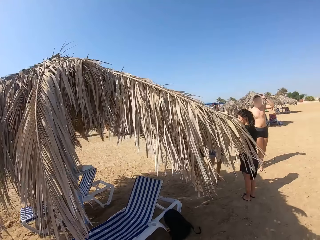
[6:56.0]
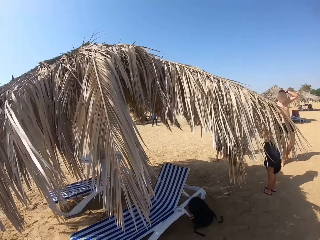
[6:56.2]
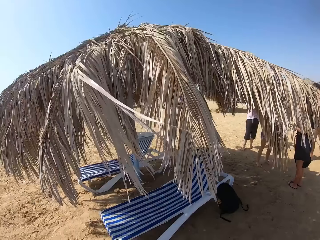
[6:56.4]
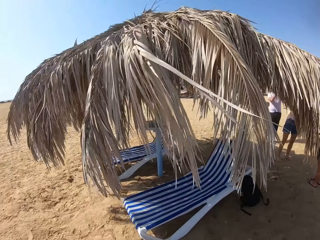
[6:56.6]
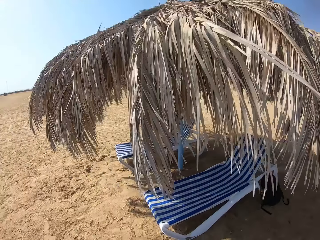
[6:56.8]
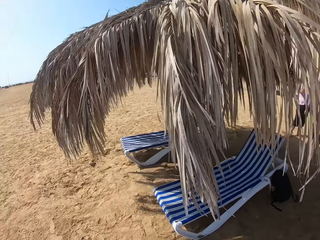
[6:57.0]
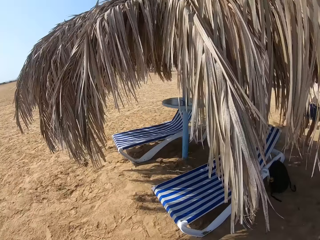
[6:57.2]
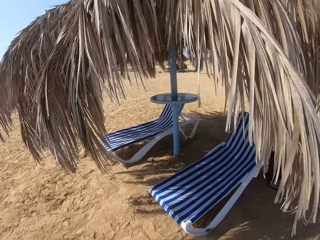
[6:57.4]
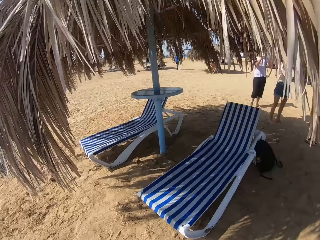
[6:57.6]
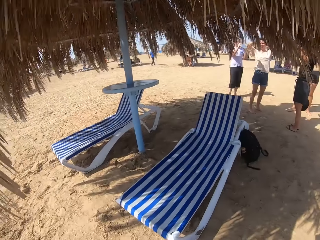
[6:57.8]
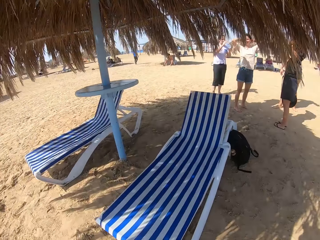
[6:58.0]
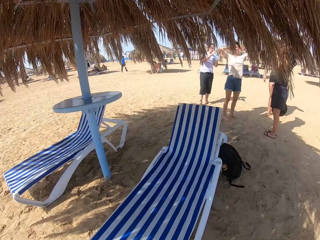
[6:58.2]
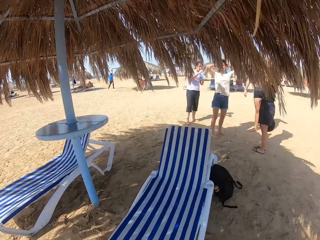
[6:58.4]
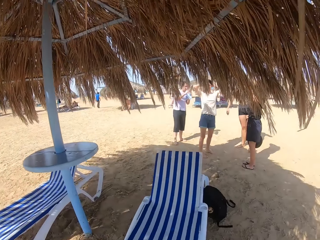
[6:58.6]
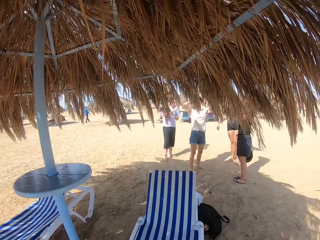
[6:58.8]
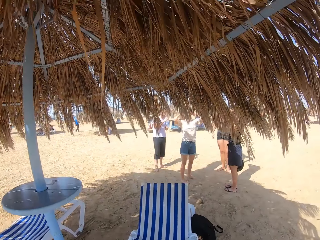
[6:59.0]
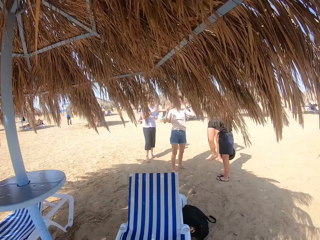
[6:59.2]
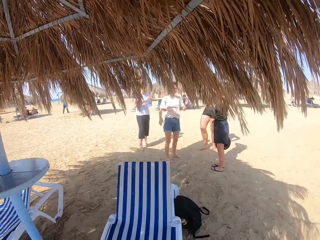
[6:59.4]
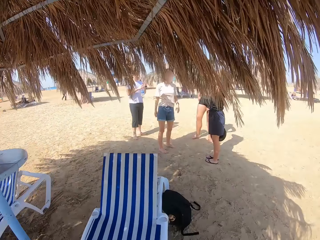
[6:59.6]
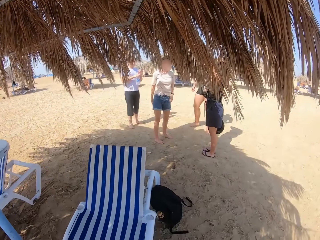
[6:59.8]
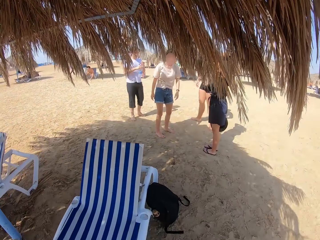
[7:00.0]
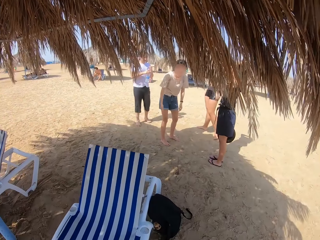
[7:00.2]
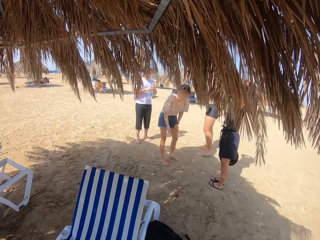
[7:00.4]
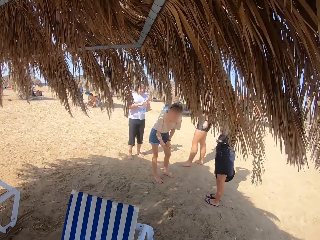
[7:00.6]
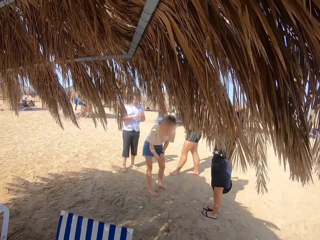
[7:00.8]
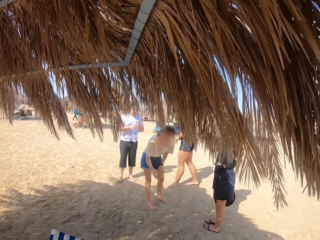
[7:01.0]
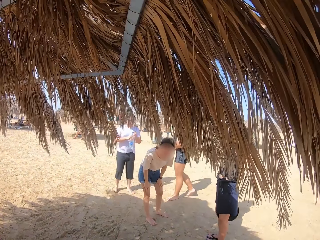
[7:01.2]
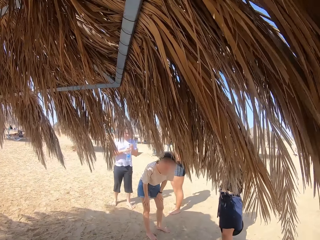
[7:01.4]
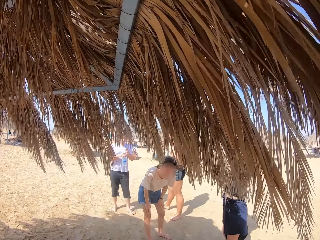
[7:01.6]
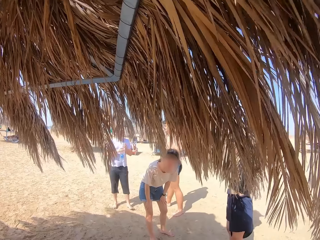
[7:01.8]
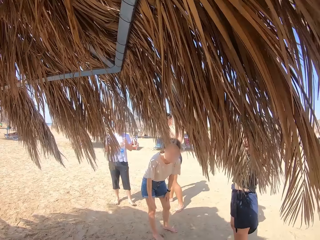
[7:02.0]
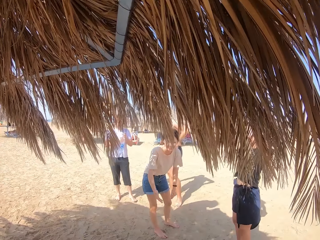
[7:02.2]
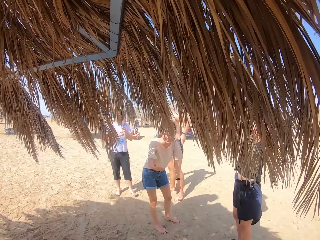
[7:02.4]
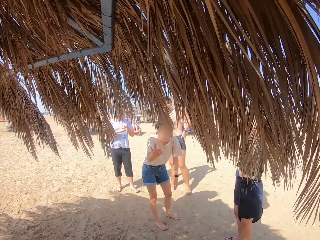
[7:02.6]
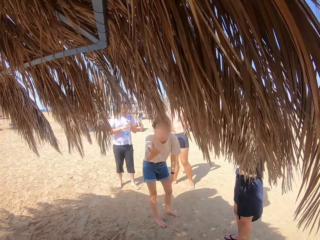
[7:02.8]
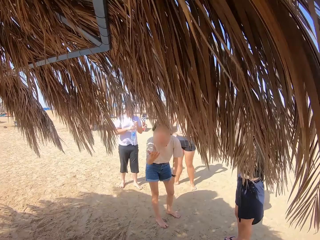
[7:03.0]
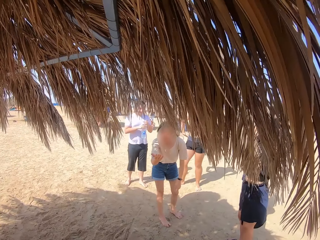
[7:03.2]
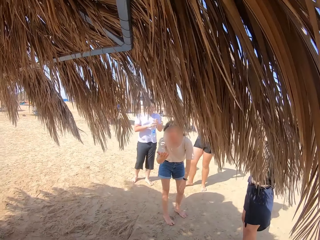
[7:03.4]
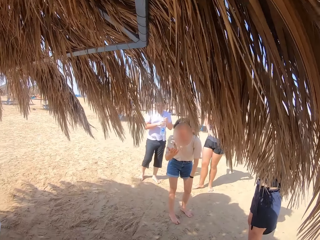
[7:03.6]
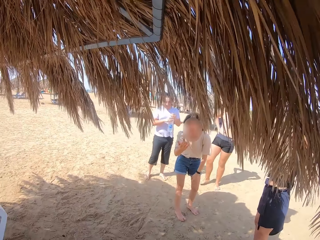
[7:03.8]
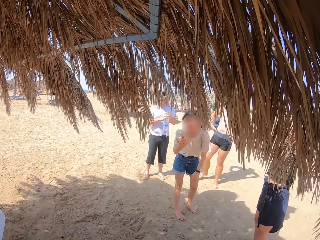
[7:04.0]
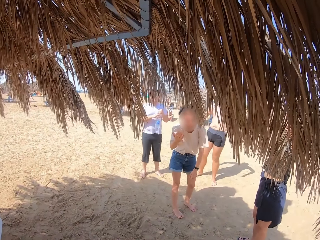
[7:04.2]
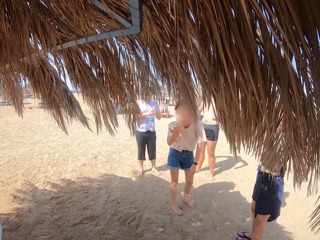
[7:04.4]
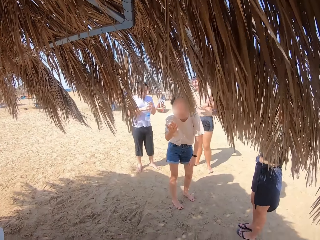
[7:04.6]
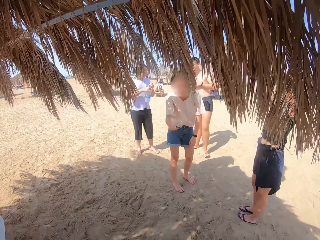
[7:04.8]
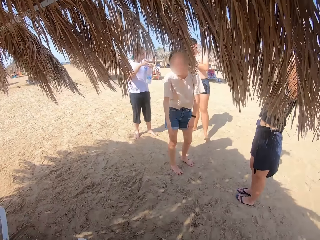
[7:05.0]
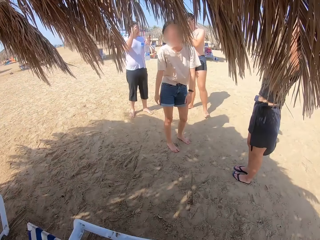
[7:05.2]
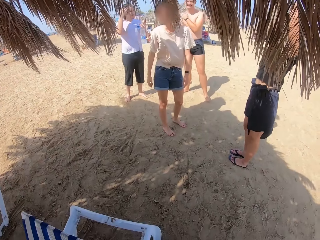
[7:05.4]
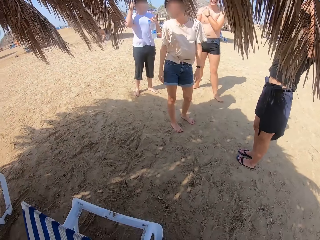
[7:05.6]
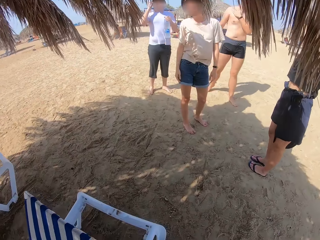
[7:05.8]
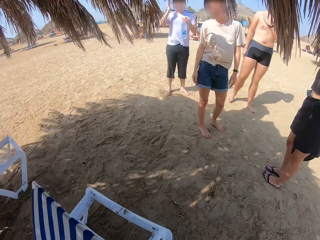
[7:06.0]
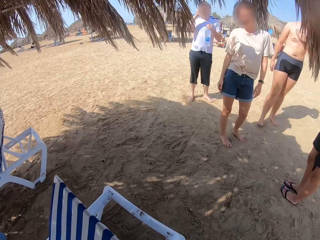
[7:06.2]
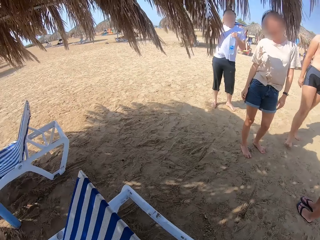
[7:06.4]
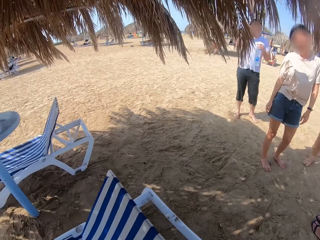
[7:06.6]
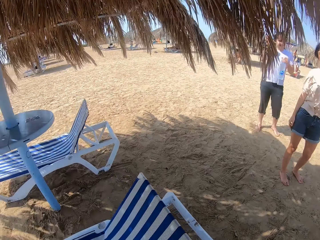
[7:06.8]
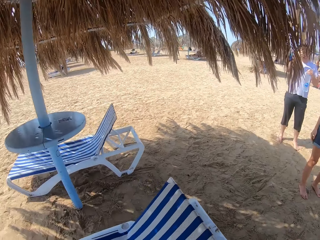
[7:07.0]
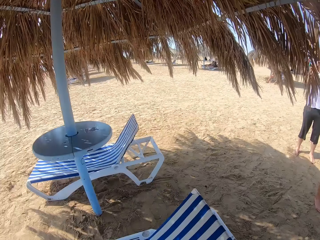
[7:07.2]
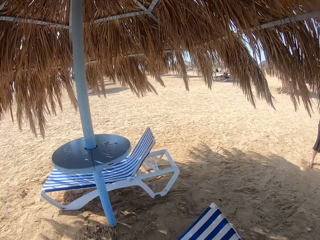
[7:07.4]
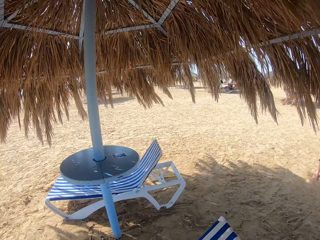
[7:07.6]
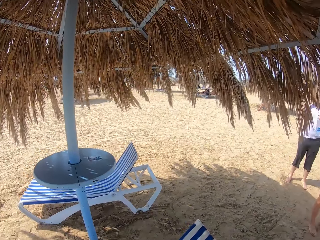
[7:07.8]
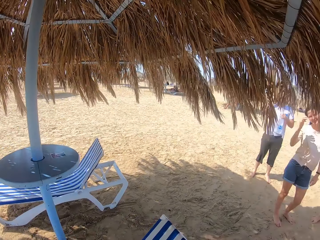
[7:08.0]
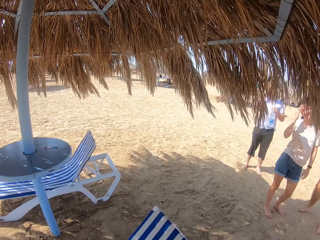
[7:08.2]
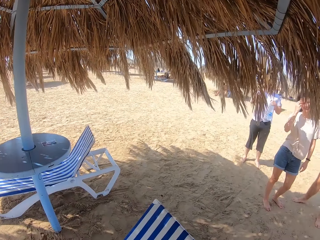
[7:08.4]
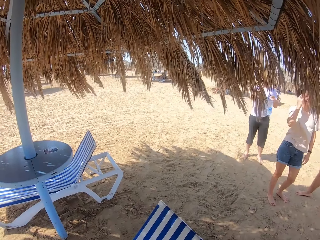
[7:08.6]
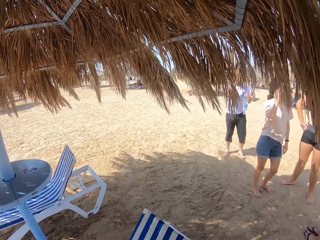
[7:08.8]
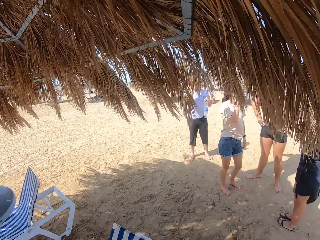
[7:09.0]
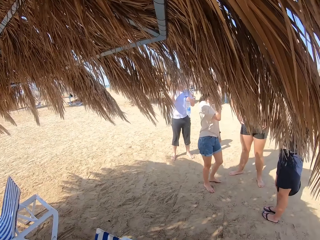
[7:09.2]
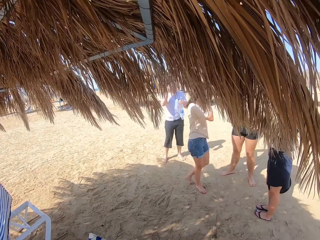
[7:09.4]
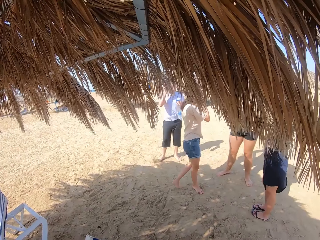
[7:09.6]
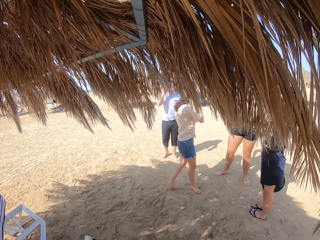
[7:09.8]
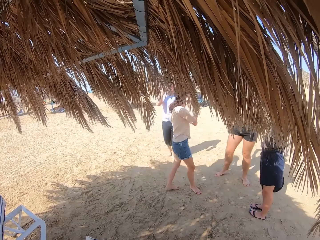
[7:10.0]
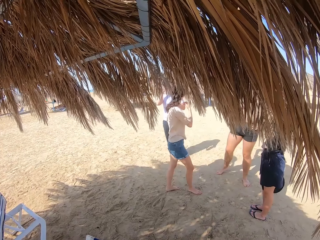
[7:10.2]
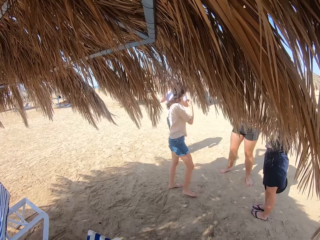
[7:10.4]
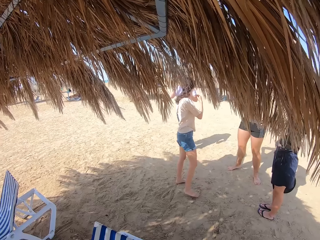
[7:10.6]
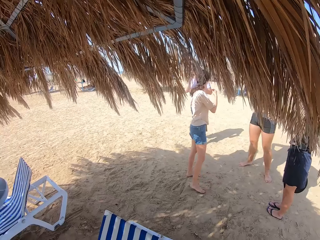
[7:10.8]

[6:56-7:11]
The camera wearer stares at a woman. They inspect the shed.

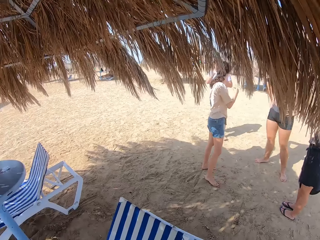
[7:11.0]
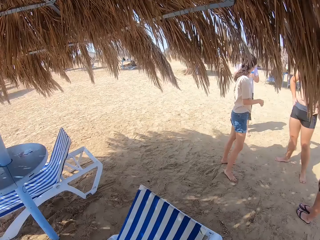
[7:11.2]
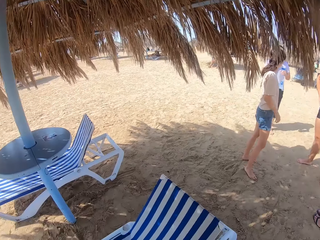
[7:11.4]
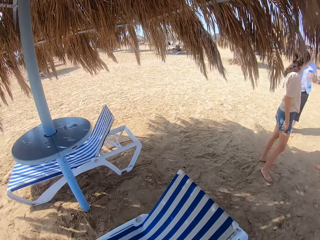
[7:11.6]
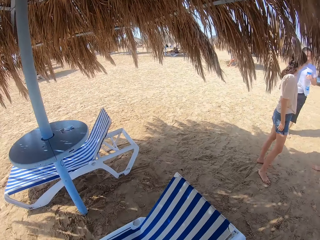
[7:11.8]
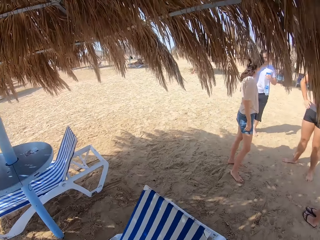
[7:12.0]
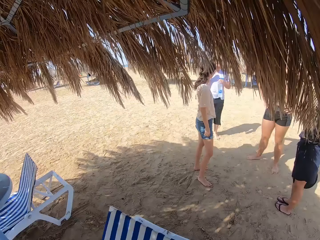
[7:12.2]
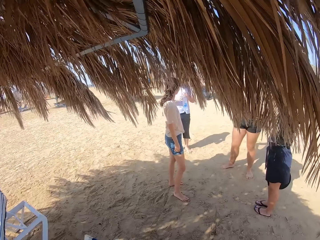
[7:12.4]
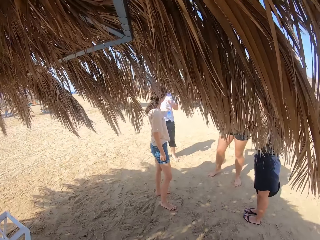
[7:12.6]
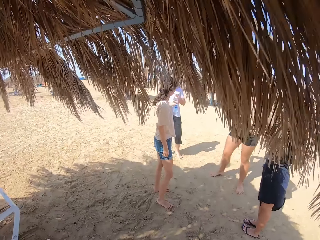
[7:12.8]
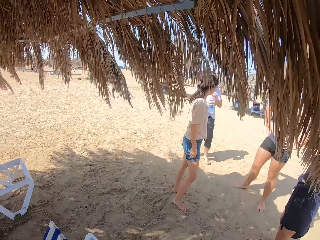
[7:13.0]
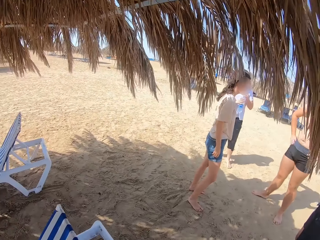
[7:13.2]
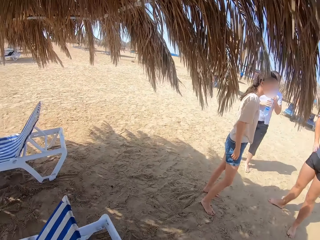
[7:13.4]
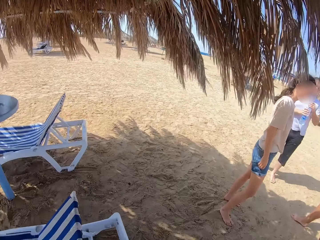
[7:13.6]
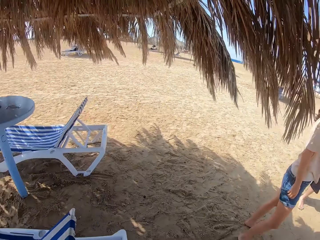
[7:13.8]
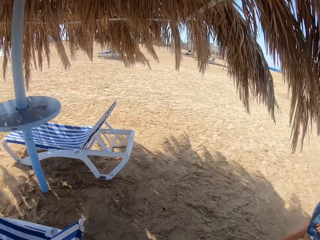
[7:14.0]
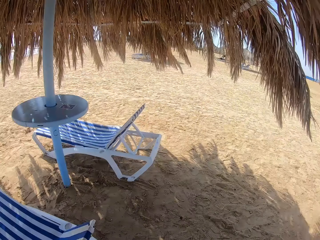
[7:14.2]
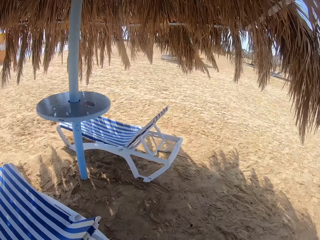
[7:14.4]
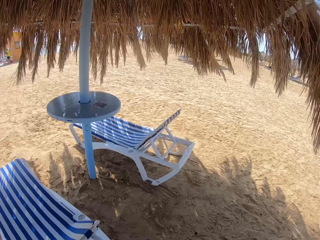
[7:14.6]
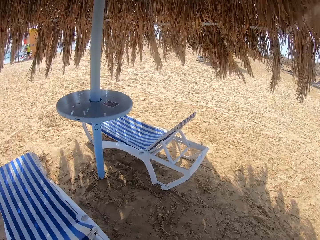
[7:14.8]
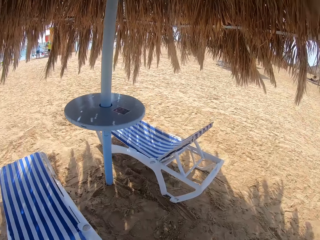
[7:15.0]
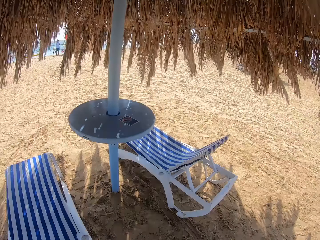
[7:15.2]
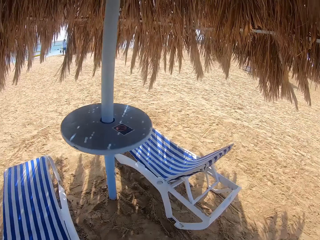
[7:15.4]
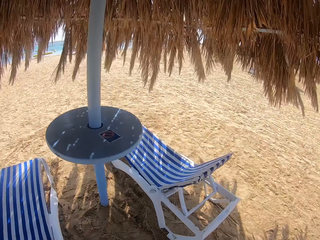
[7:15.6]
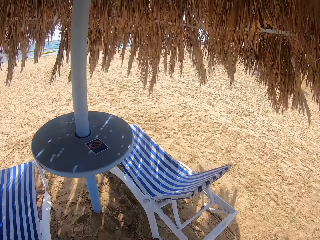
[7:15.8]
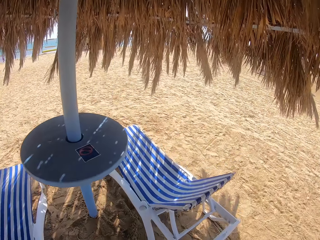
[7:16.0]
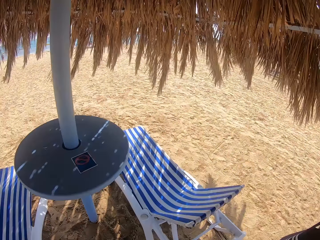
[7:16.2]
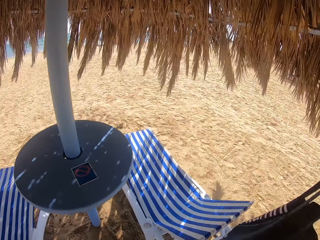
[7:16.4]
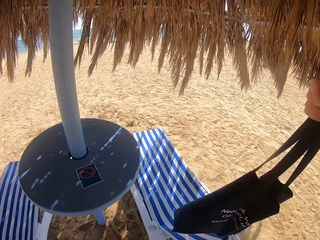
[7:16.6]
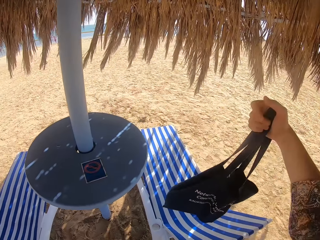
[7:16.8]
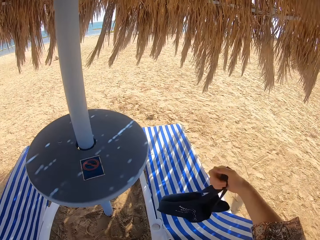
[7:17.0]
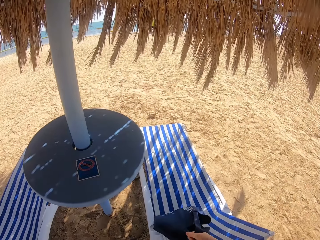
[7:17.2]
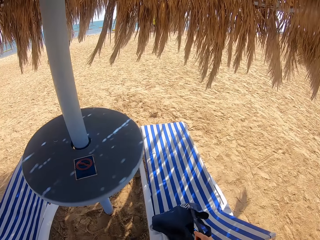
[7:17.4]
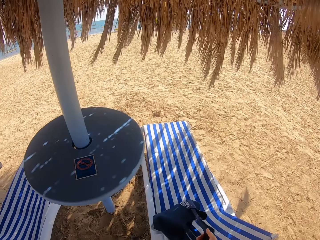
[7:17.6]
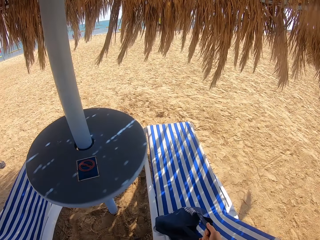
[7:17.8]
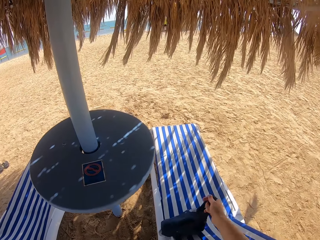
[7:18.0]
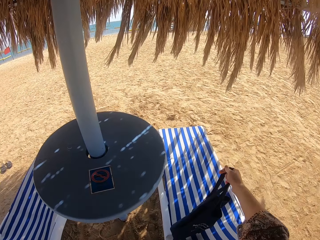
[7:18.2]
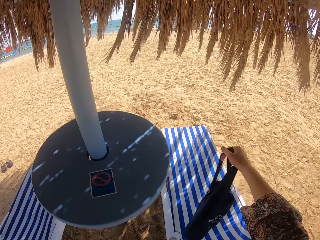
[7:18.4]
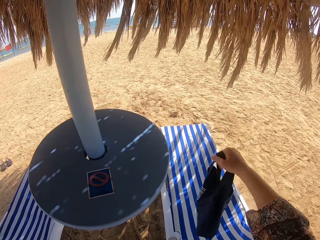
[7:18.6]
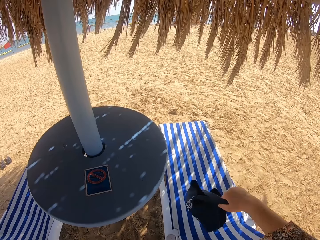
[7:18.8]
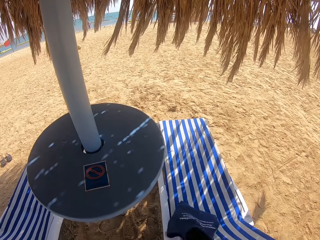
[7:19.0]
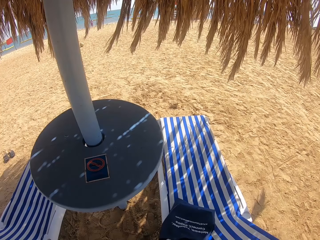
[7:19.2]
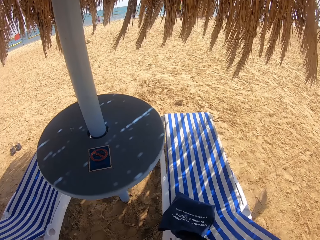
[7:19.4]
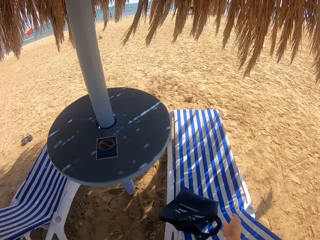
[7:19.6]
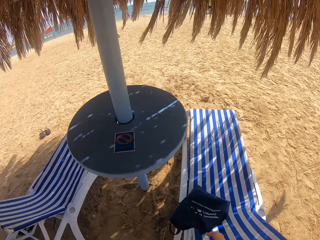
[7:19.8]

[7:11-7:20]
The camera wearer places the bag on the beach chair.
